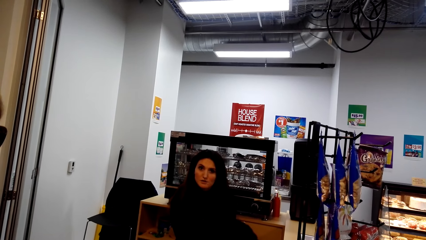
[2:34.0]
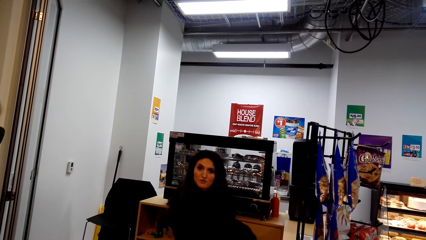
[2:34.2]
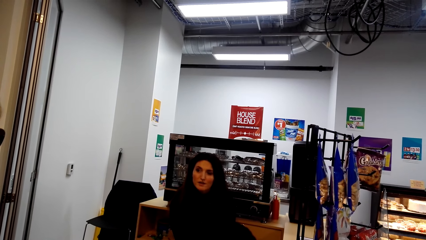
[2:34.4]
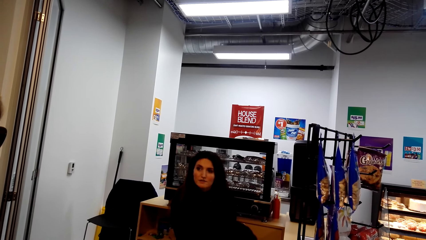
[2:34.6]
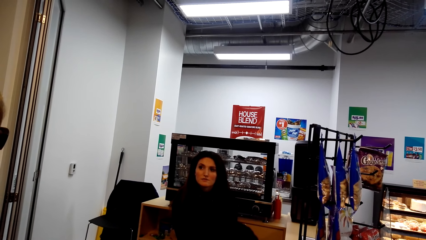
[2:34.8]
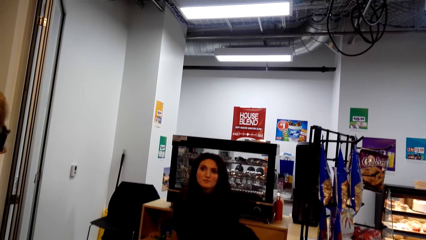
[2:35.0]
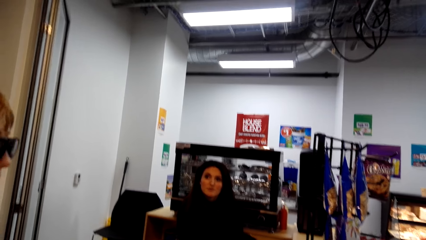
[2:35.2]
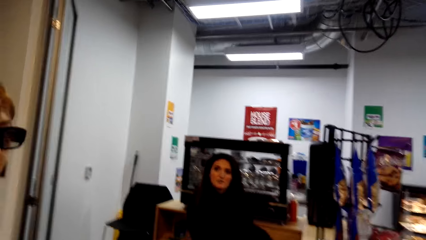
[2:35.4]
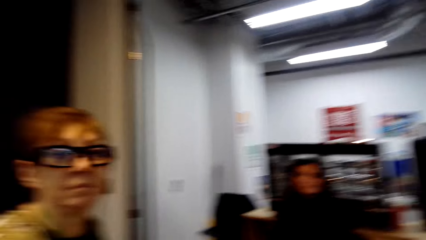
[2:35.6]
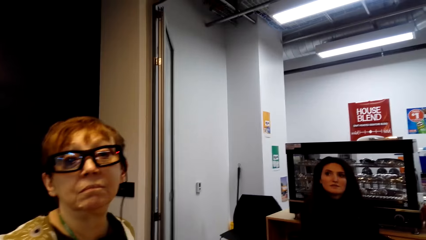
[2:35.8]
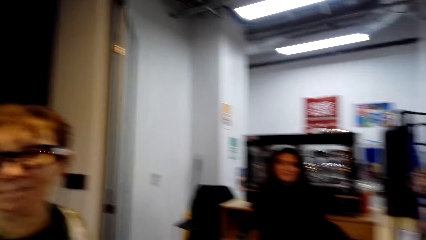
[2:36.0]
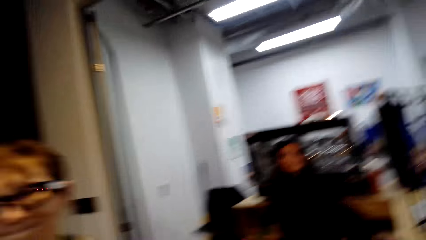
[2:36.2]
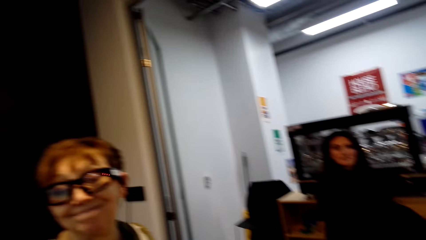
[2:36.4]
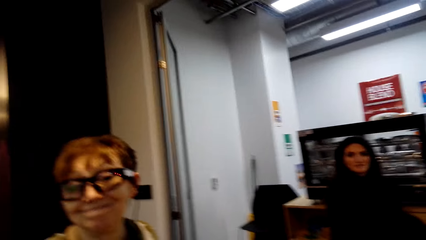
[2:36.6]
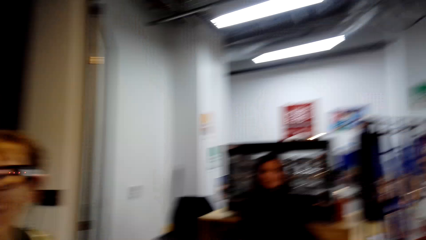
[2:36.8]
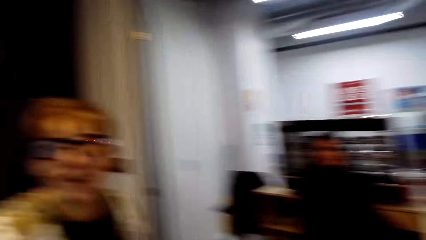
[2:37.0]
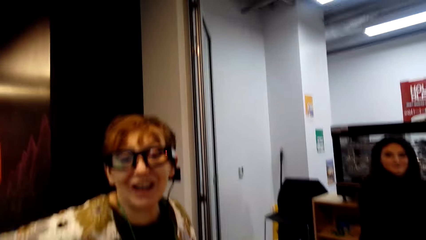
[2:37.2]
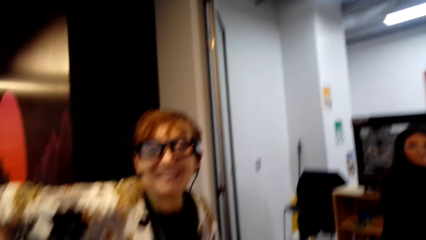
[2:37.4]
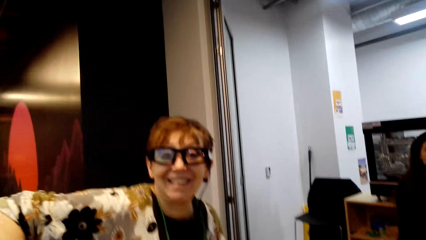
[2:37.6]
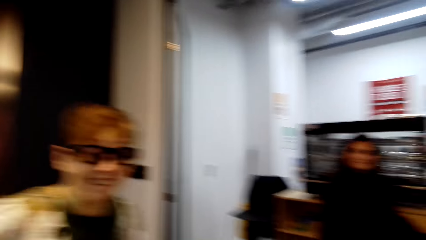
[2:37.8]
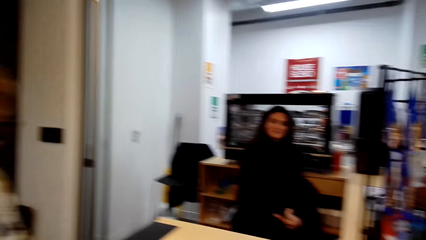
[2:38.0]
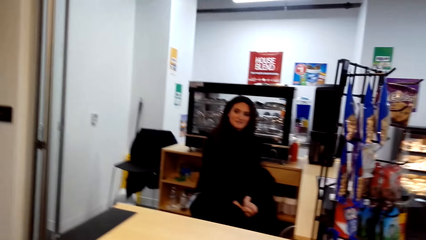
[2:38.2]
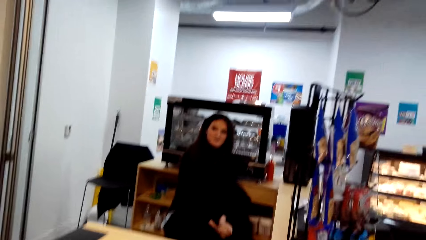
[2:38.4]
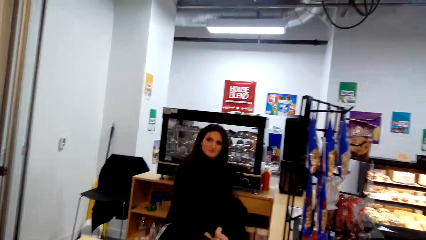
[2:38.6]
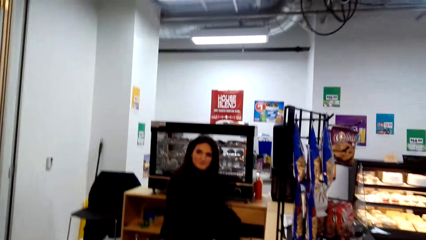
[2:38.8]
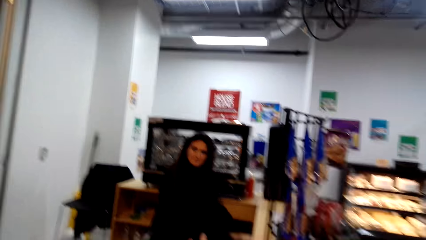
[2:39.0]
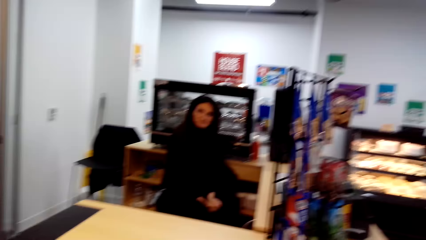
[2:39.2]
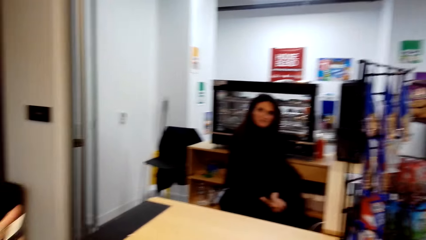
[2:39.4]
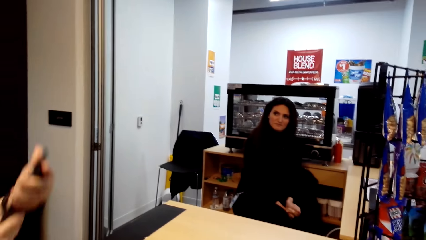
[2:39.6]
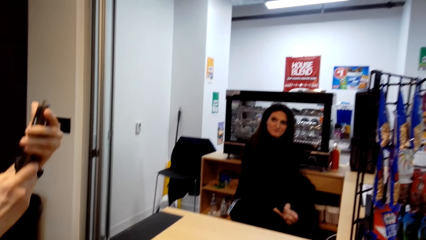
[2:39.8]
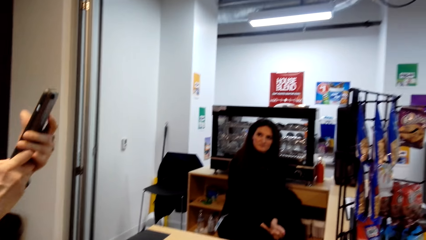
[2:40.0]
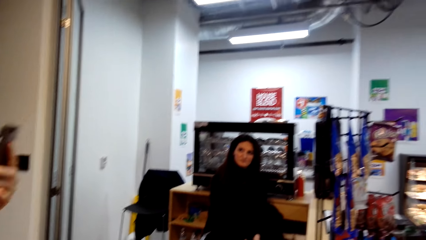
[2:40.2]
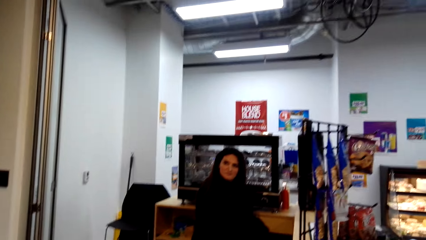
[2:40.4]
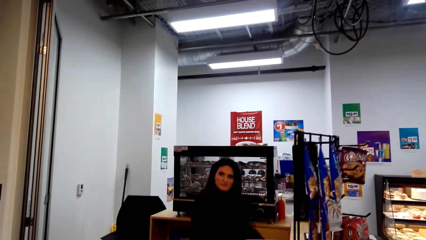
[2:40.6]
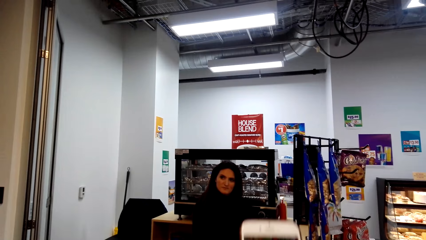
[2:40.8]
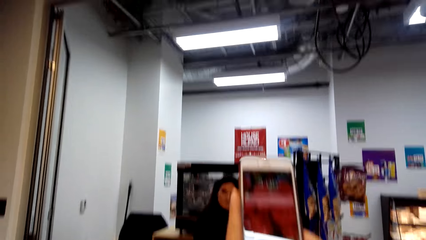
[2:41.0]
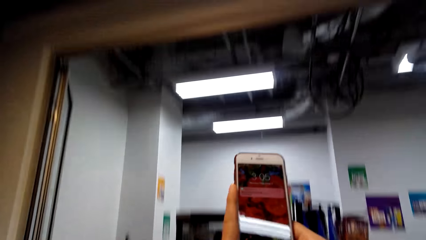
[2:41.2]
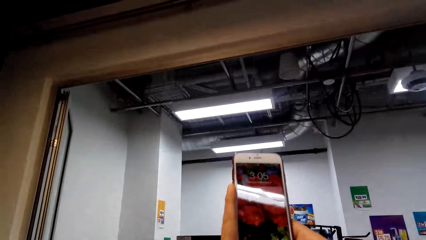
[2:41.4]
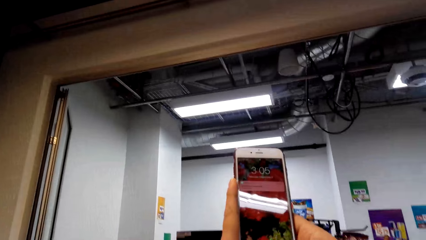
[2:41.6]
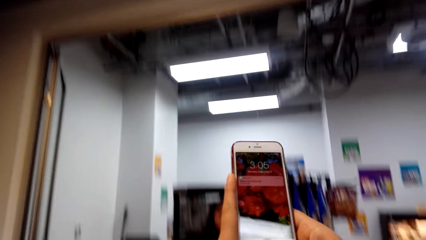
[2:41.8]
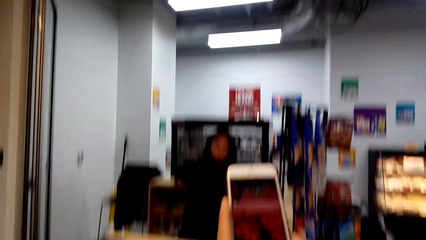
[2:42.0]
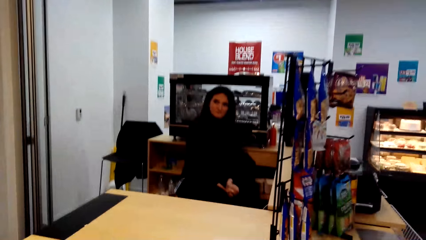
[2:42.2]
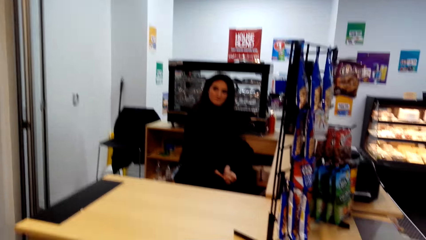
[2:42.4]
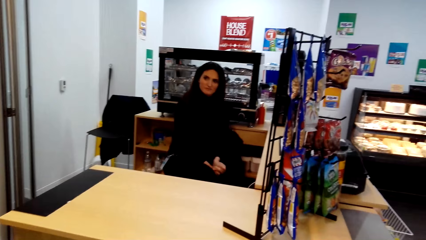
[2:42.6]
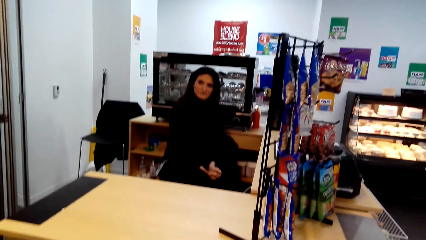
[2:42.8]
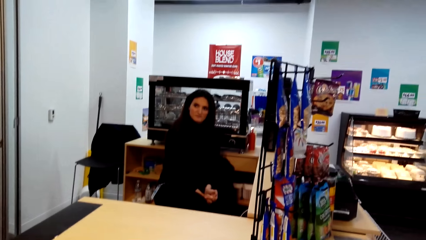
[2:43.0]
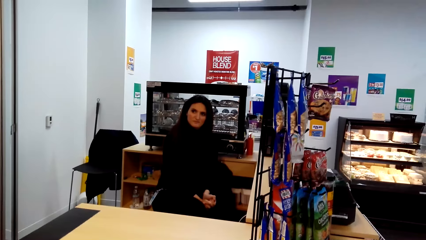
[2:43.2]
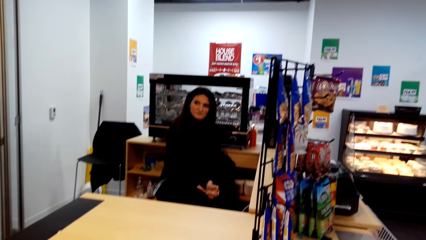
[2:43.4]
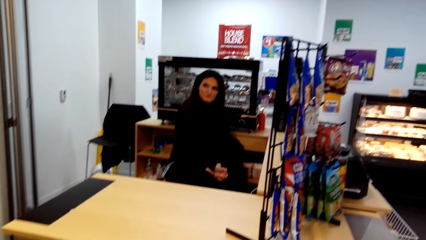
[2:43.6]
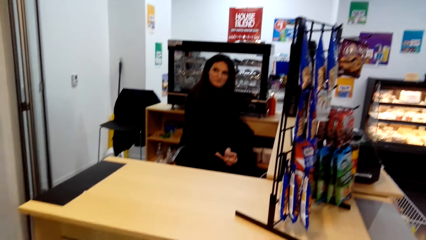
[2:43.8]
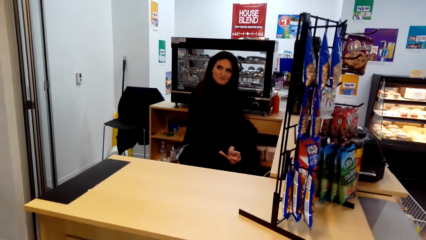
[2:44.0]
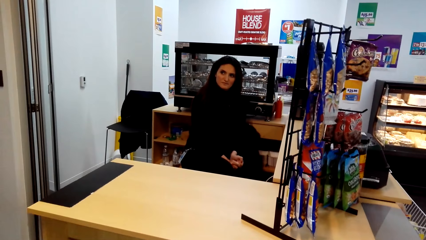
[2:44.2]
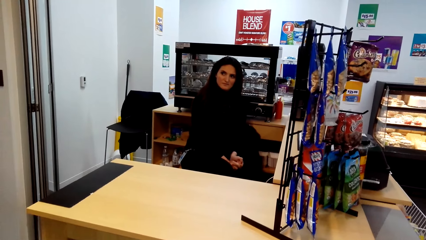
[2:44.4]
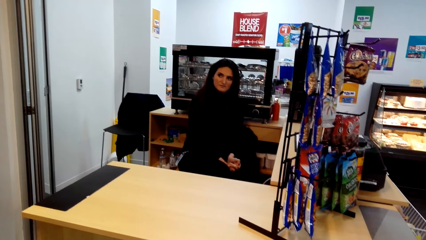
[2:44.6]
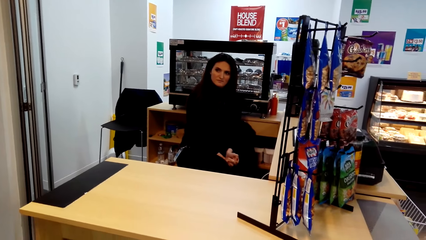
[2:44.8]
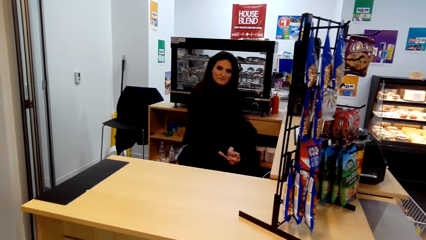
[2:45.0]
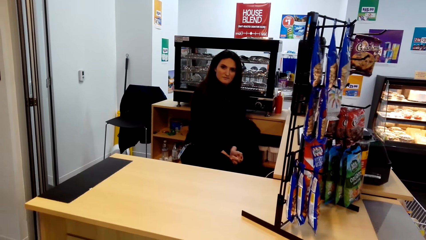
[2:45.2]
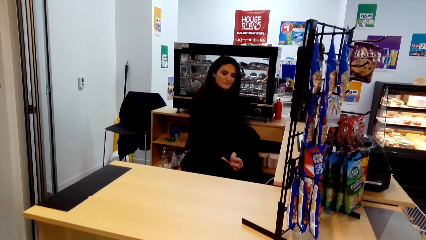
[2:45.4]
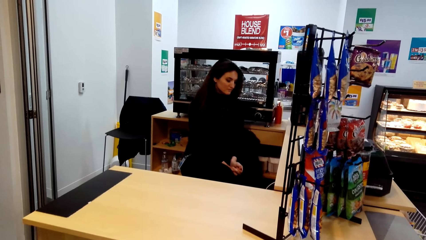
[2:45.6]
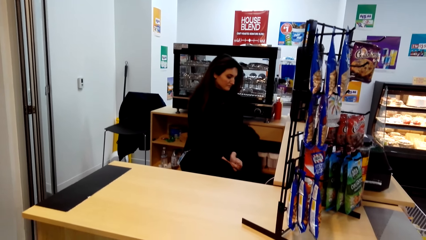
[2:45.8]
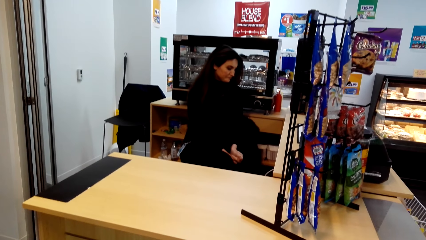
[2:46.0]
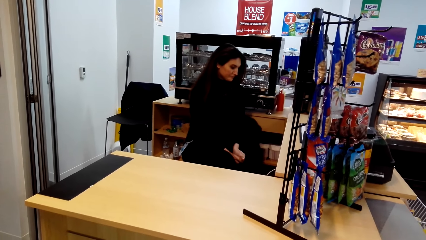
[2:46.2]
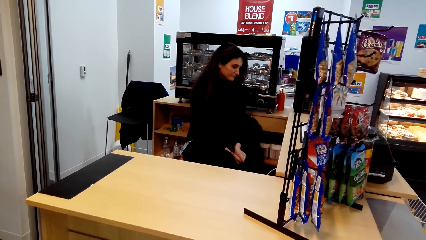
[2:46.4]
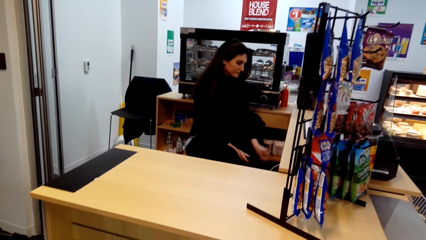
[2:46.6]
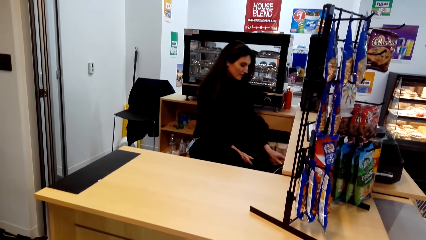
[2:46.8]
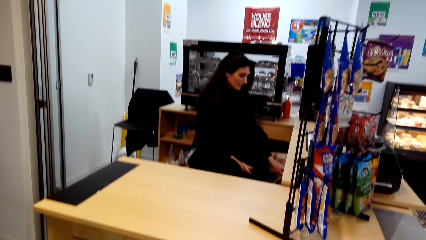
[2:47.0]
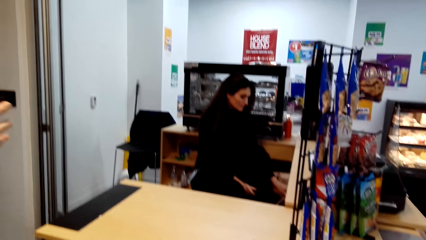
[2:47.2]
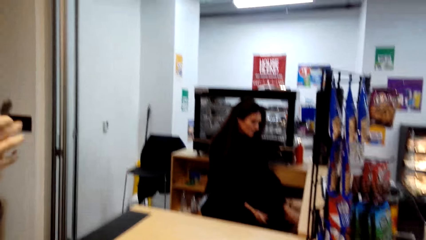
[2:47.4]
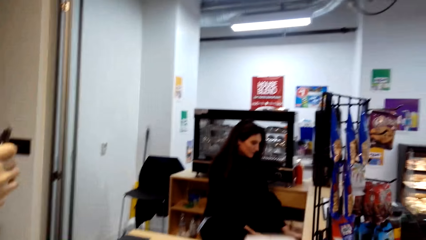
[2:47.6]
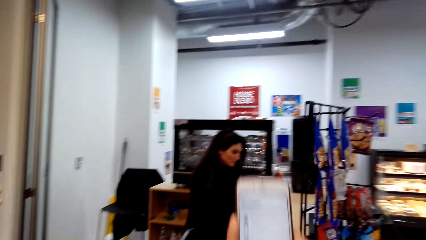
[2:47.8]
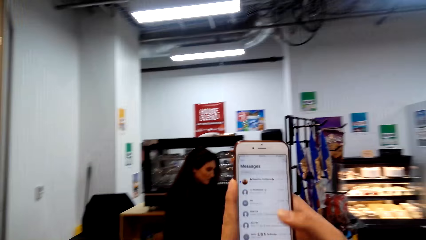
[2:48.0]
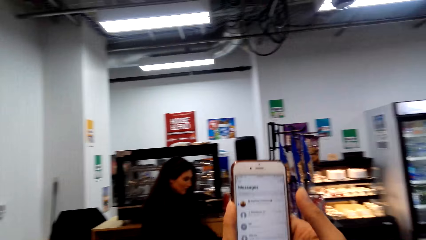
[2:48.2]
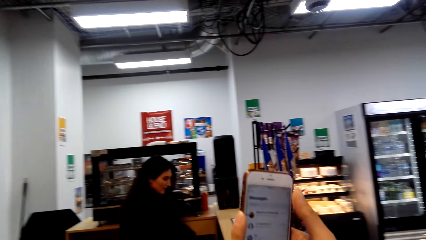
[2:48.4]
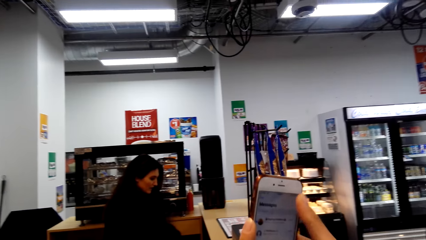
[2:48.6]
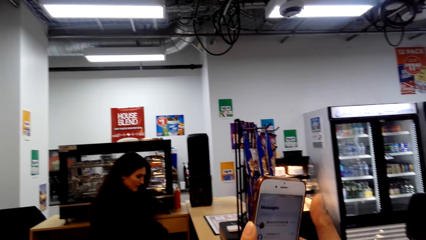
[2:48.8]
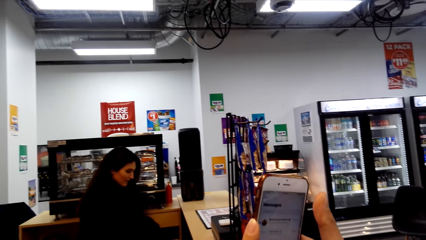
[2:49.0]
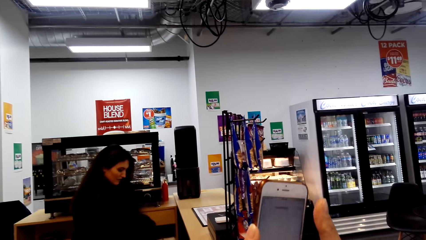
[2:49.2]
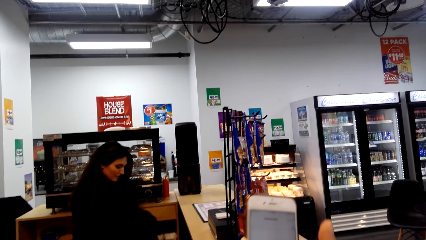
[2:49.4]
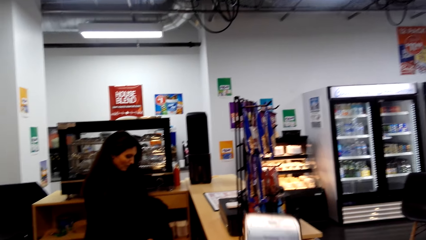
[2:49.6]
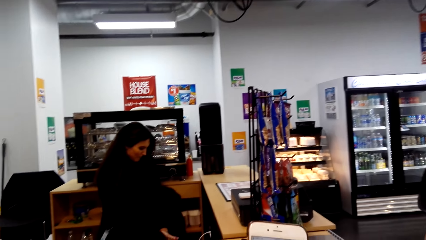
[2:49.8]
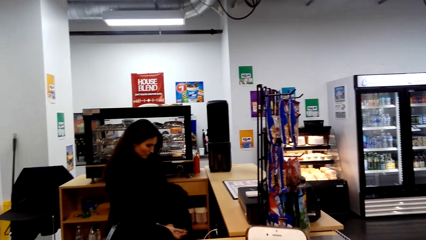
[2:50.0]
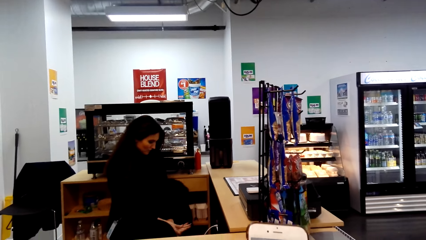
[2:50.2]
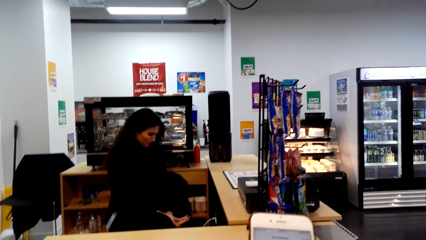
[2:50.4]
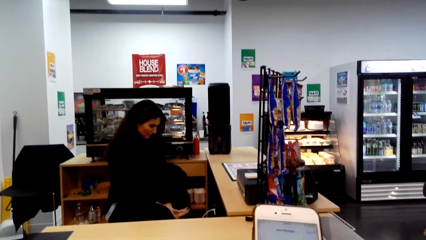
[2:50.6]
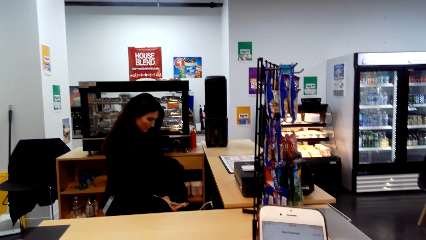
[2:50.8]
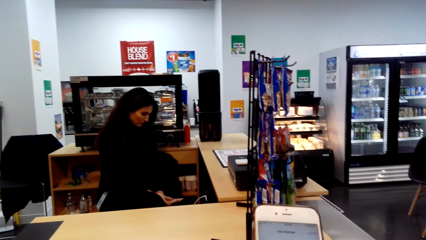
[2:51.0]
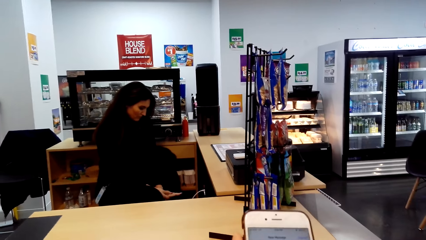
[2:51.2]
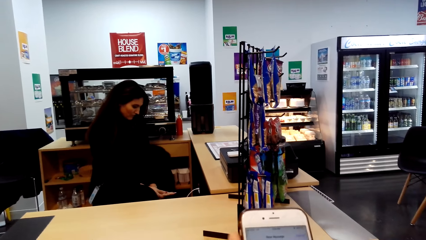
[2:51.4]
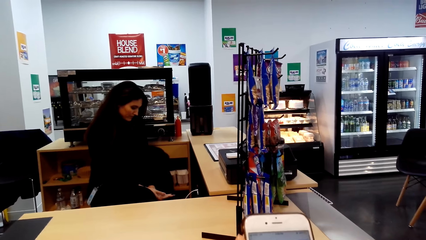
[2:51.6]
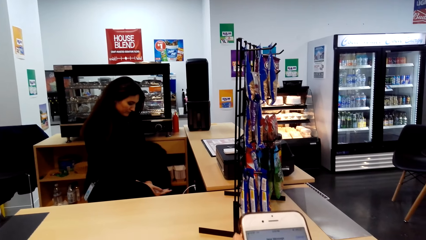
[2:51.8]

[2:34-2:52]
The other woman talks. The camera wearer talks. The first woman talks. The first woman uses the phone. The camera wearer lifts the phone. They scroll the phone. They drop the phone. They lift the phone. They scroll the phone.
